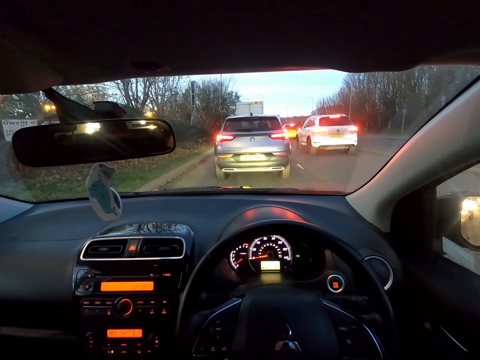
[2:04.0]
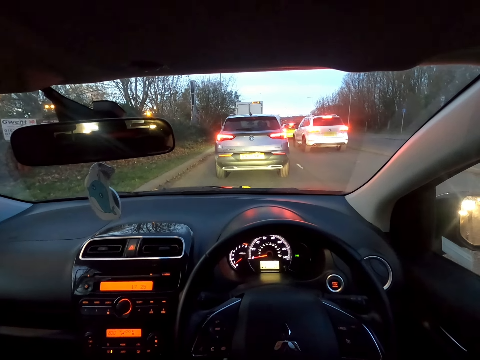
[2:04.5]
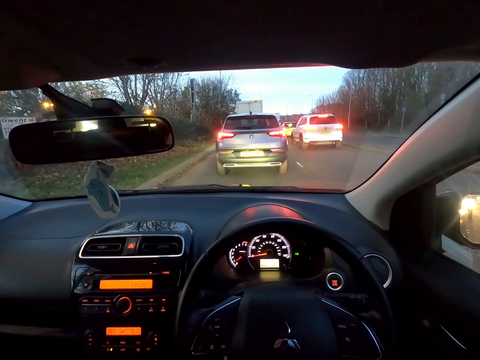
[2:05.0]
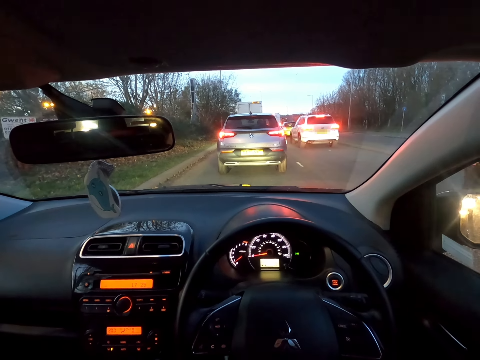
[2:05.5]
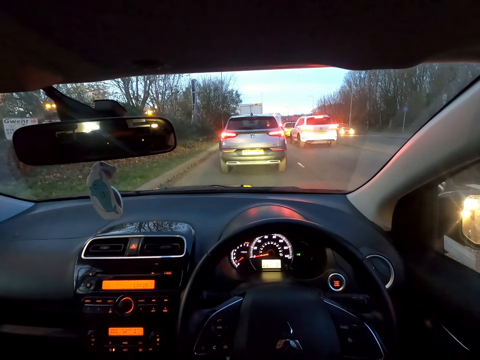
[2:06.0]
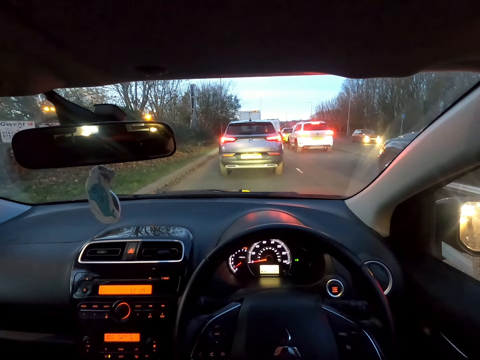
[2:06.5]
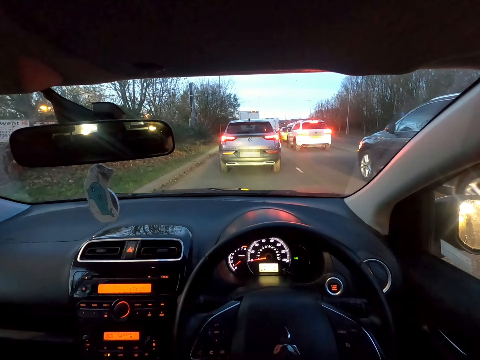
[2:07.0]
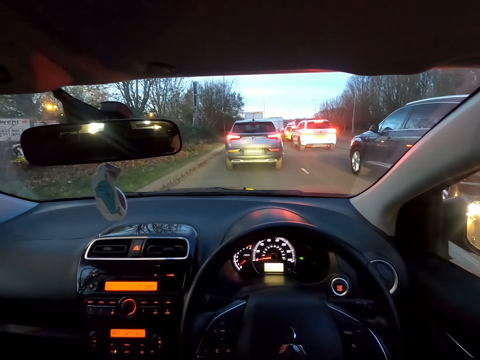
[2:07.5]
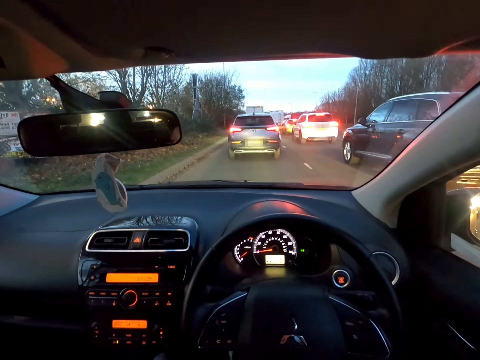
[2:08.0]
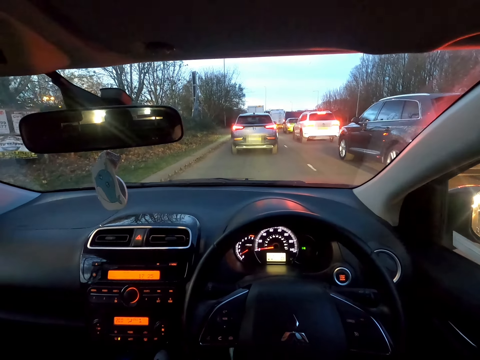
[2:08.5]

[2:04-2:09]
The black car drives past the camera wearer. The camera wearer drives on the road.

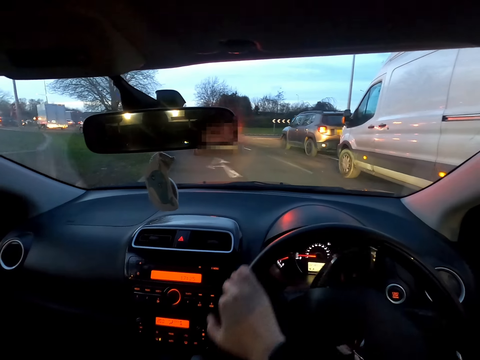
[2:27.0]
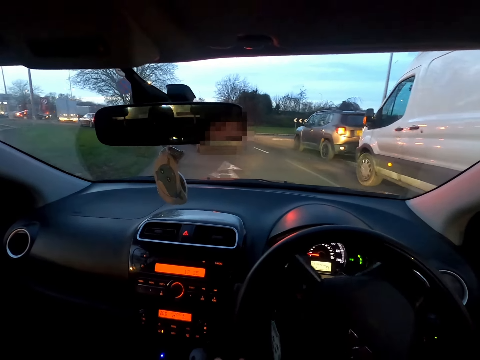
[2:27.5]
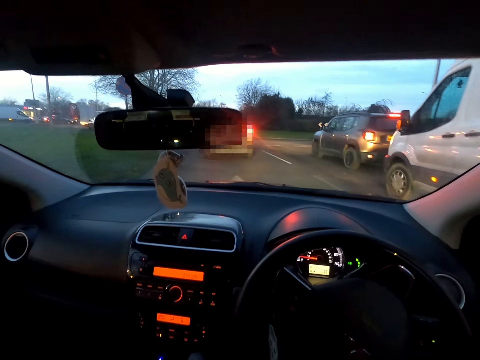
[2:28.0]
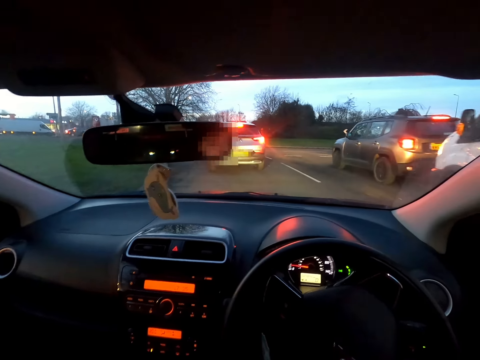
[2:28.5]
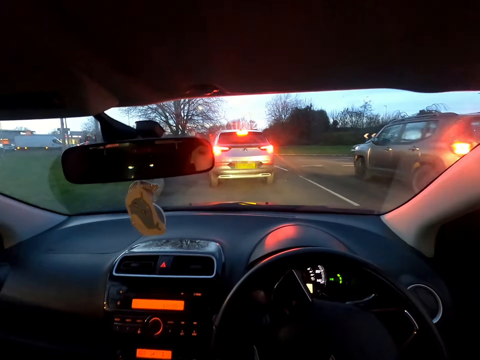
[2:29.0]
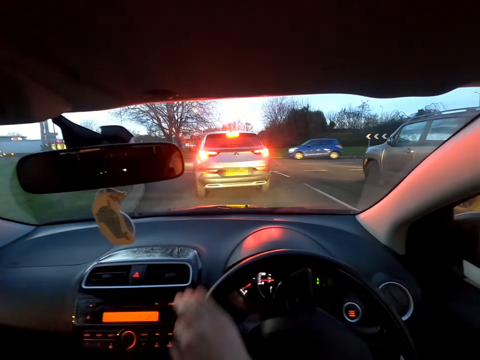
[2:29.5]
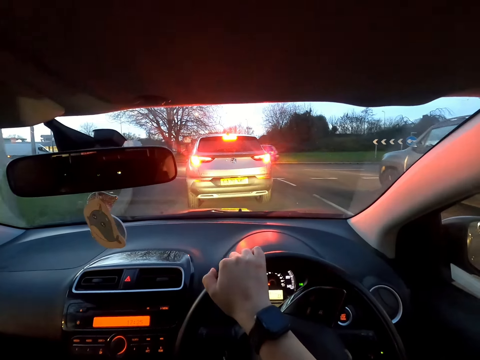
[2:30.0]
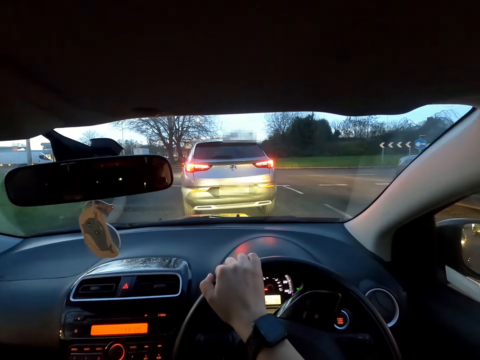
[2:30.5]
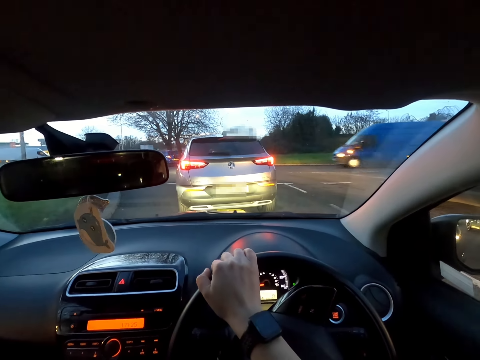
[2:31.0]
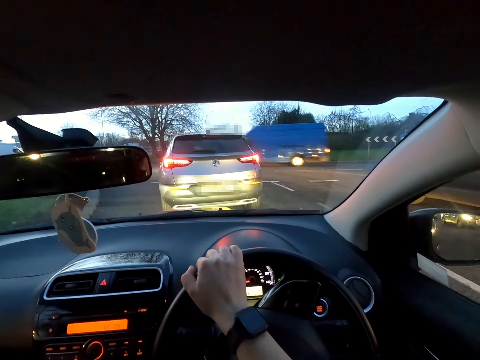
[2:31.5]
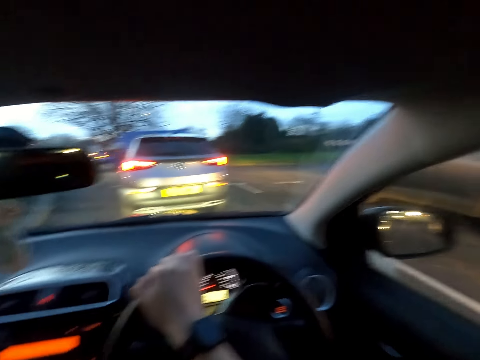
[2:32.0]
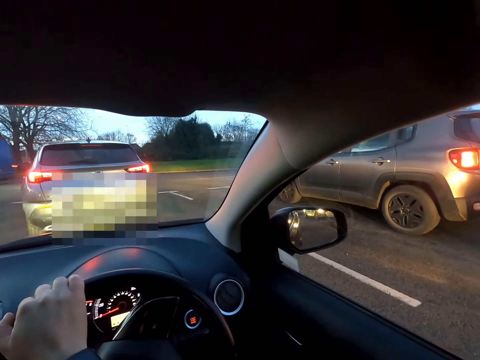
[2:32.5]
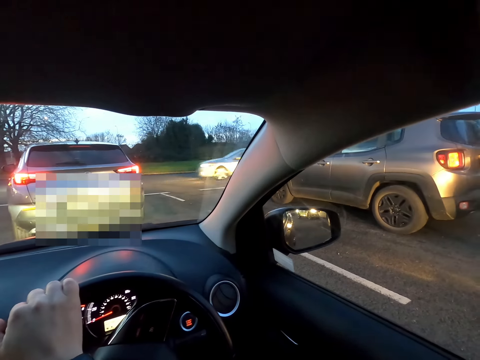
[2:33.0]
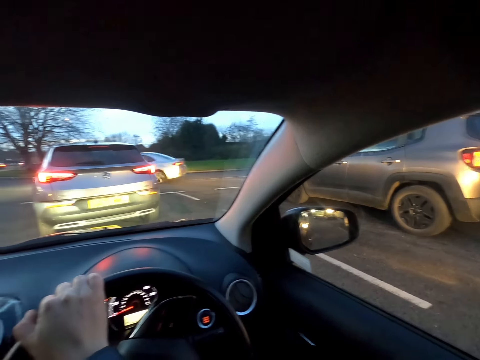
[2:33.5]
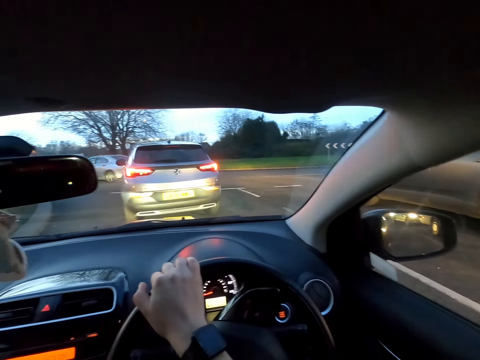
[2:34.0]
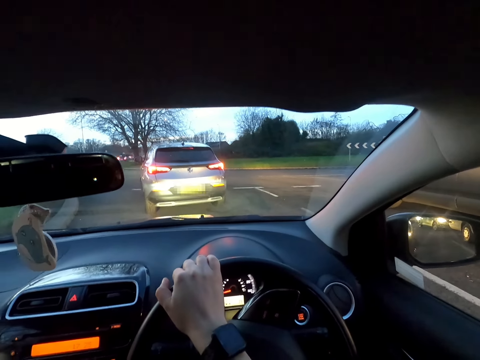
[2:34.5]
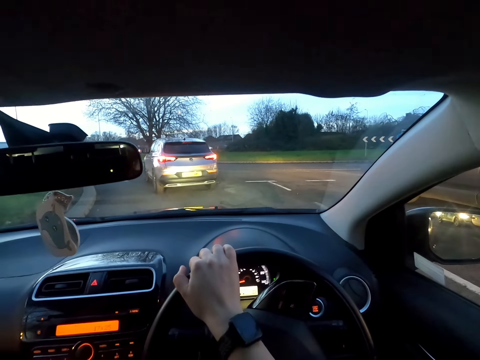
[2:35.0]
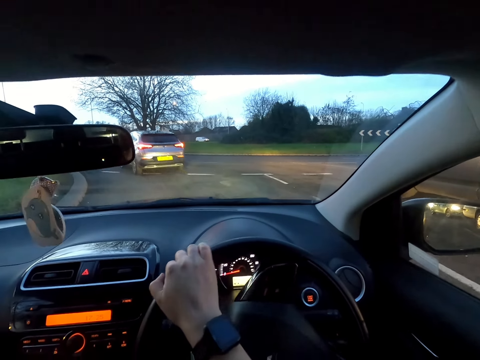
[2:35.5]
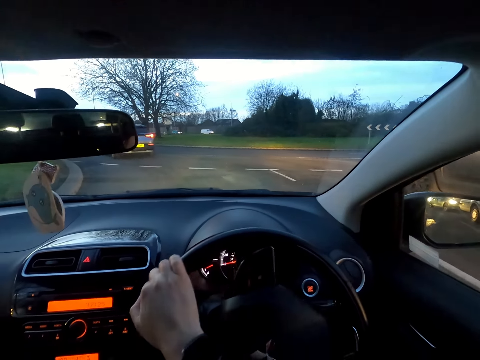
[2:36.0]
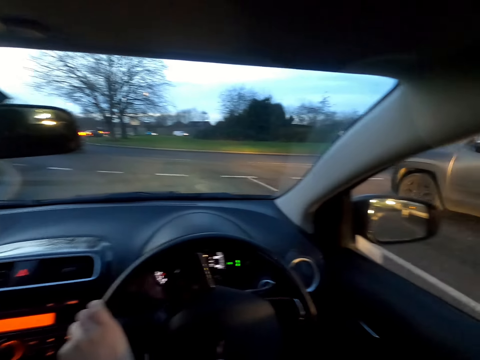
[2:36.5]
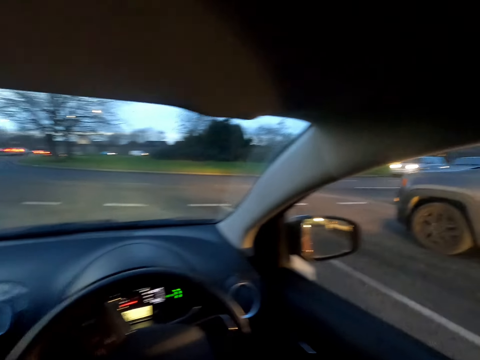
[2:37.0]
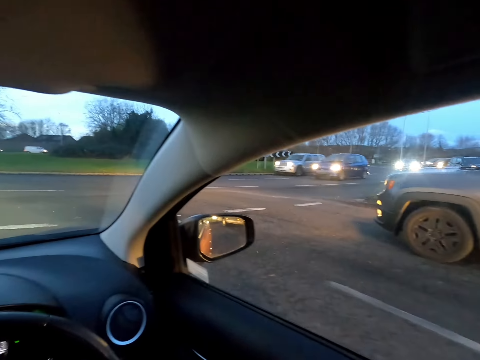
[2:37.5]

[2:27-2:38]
The camera wearer drives past a white van. They drive past a gray car.

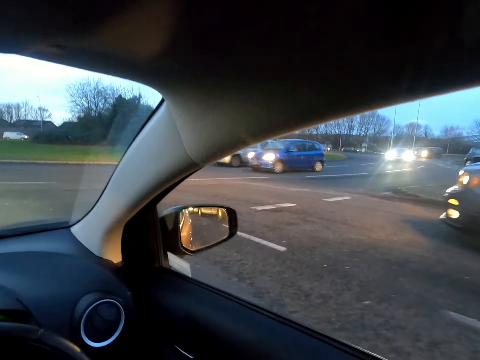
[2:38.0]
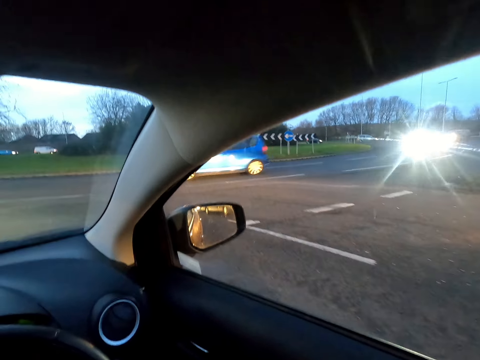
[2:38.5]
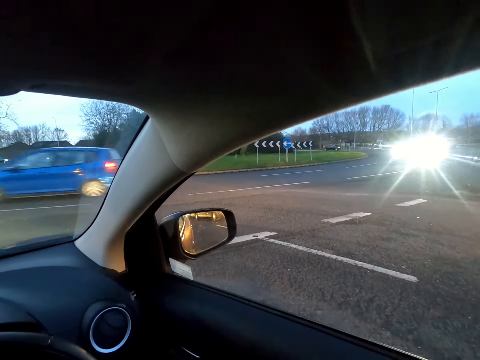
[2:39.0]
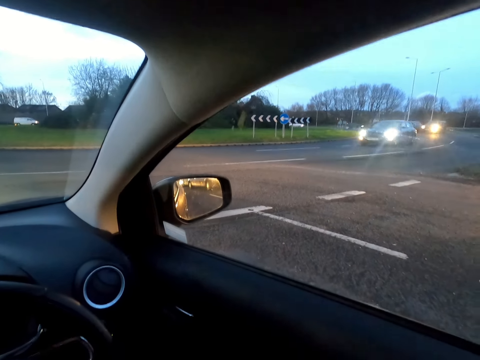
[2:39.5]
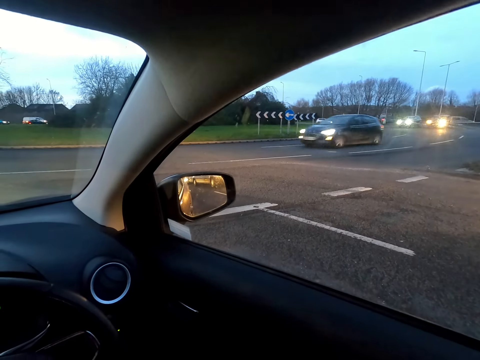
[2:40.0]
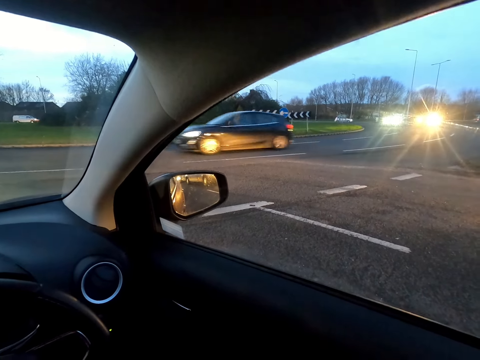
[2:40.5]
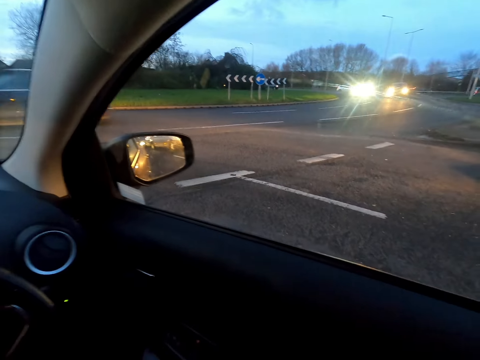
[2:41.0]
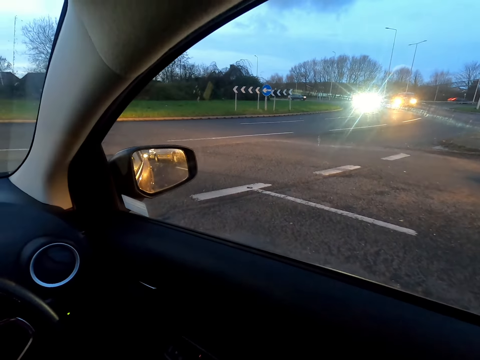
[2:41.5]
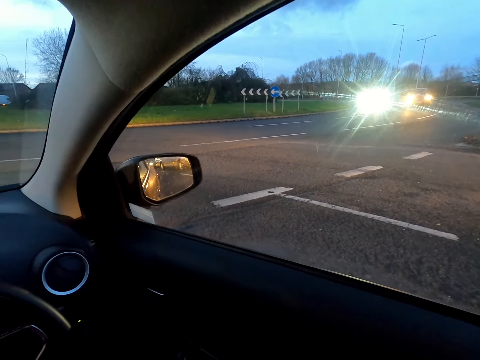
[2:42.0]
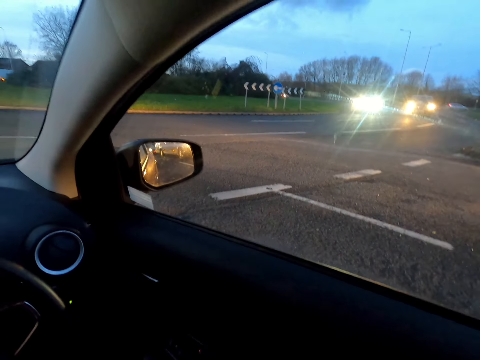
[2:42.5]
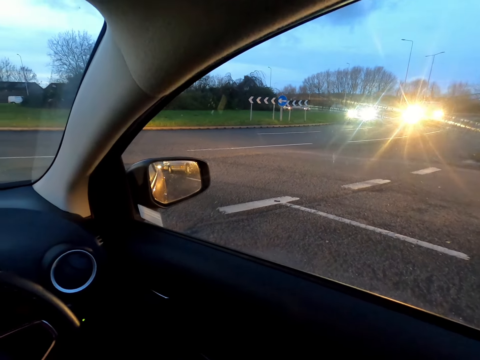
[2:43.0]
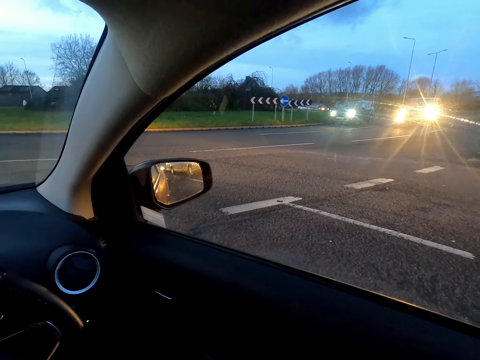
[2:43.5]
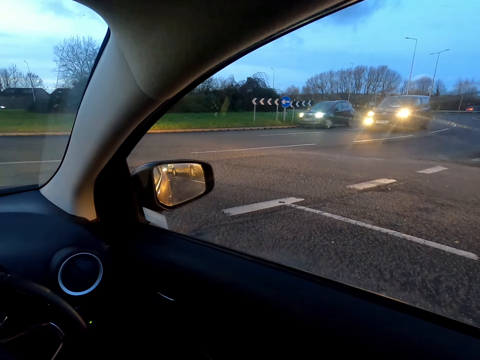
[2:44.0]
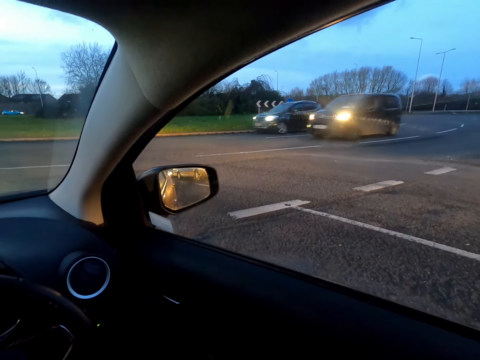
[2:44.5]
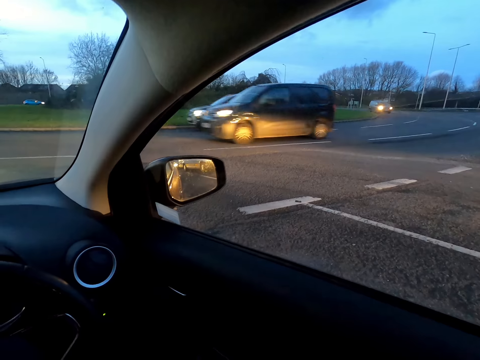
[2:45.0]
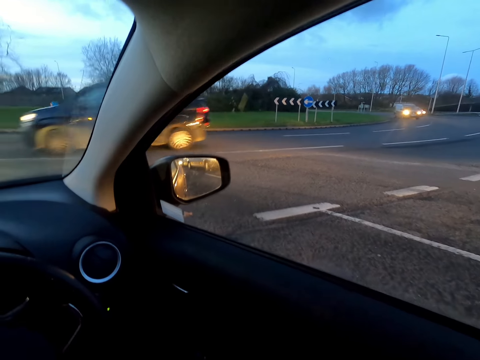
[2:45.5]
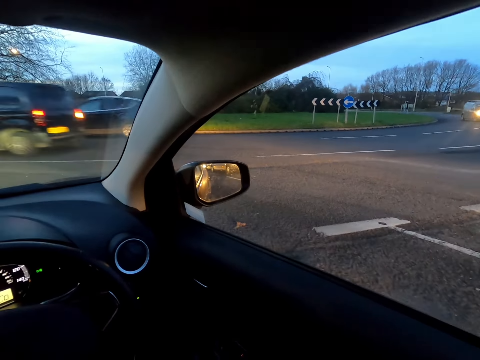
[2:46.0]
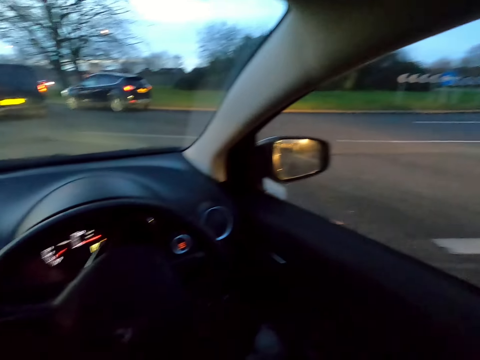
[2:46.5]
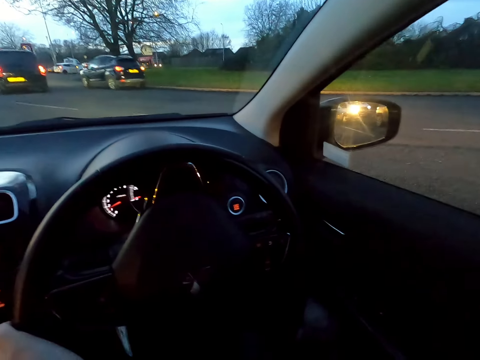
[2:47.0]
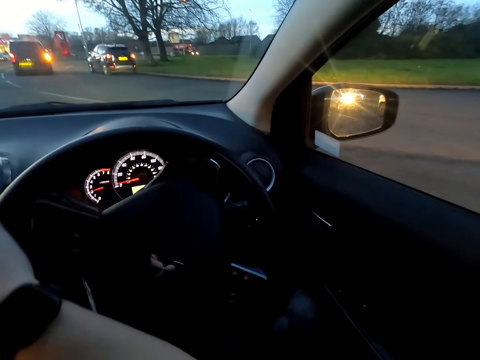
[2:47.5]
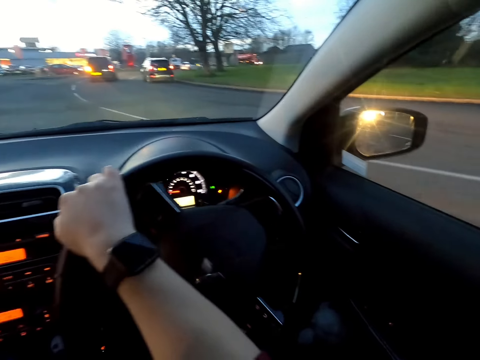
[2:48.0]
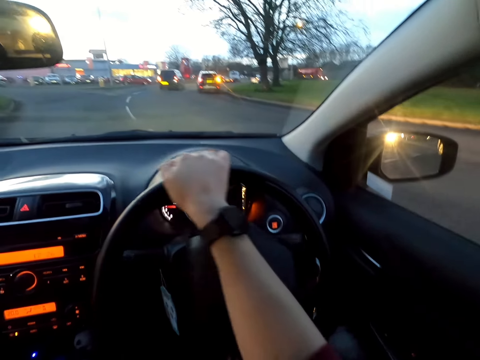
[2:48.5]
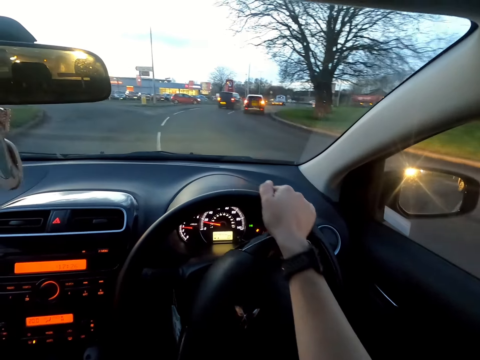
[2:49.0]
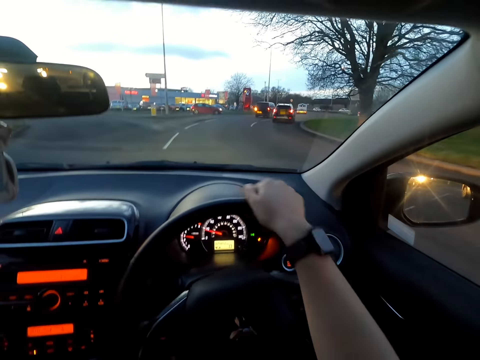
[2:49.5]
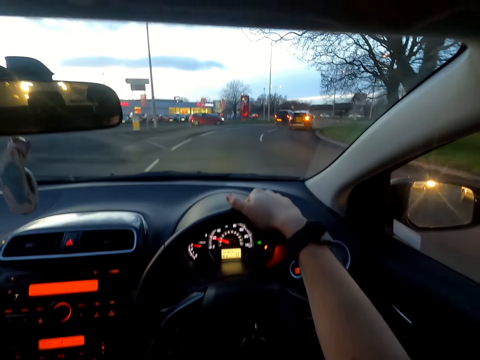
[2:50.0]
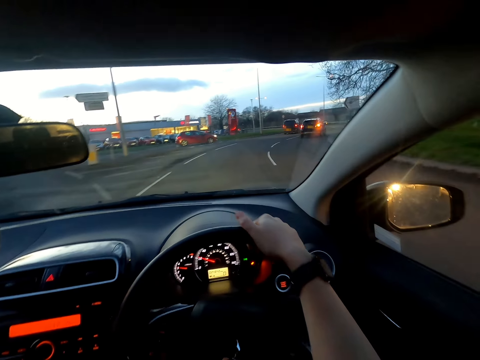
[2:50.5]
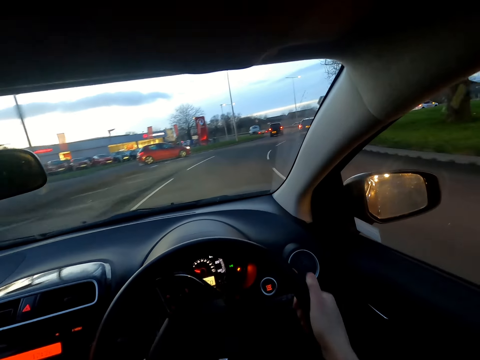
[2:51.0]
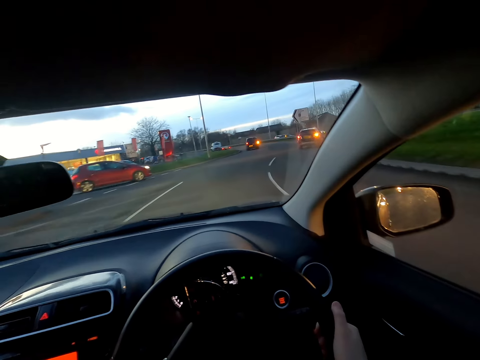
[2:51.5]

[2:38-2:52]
A gray car drives past the camera wearer. A blue car drives past the camera wearer. A black car drives past the camera wearer. A black car drives past the camera wearer again. The camera wearer drives the car on the road with his right hand on the steering wheel.
